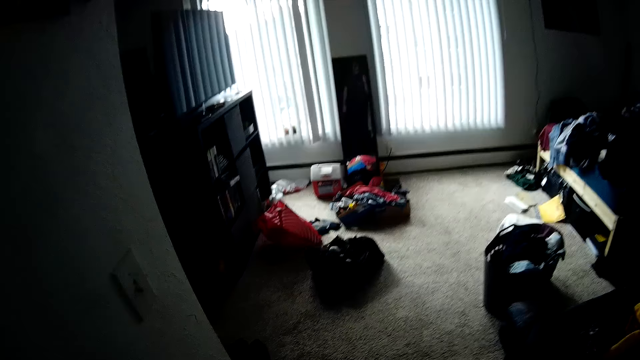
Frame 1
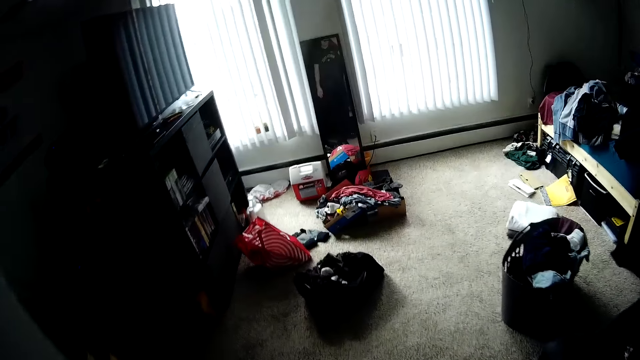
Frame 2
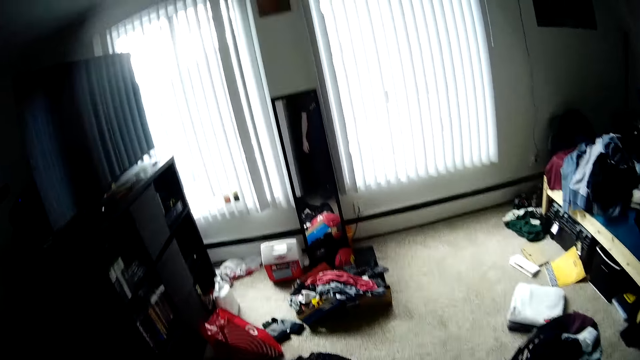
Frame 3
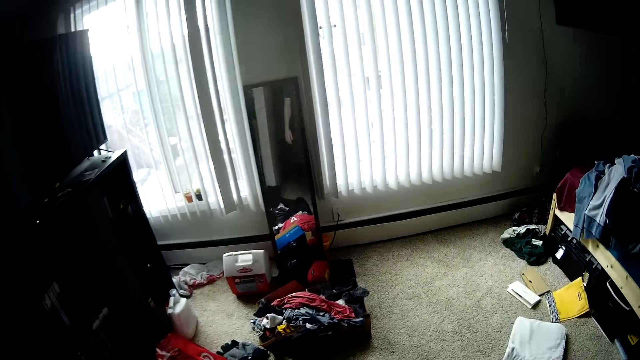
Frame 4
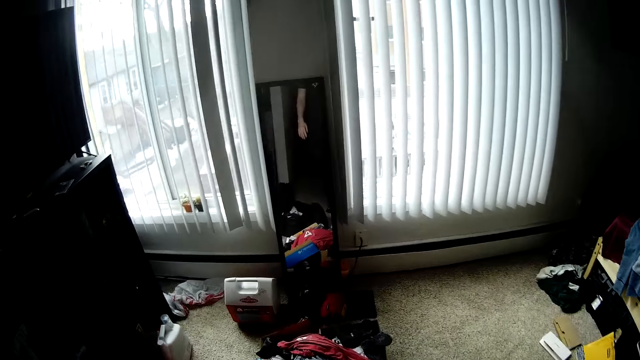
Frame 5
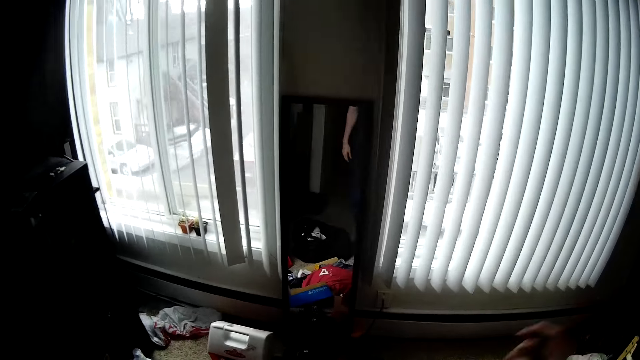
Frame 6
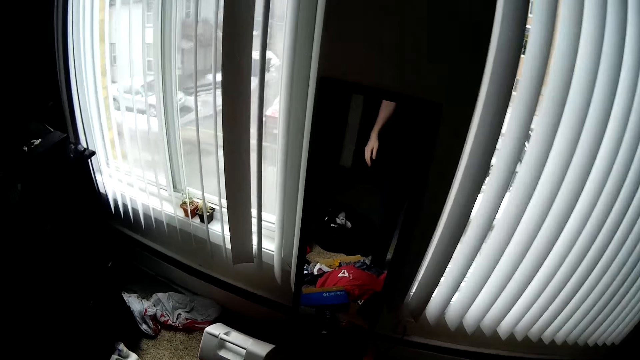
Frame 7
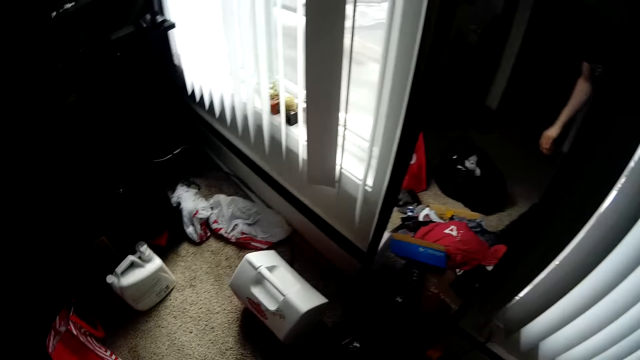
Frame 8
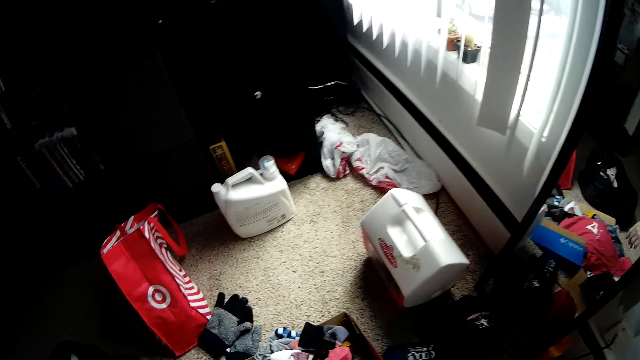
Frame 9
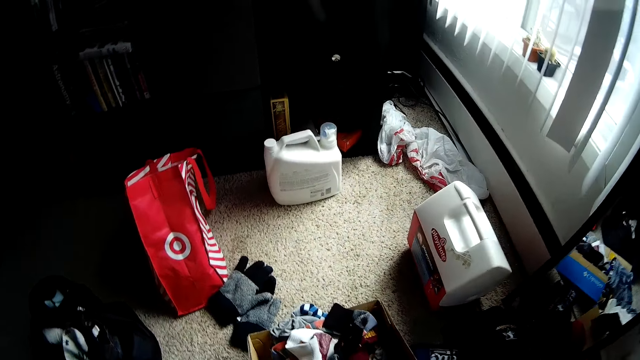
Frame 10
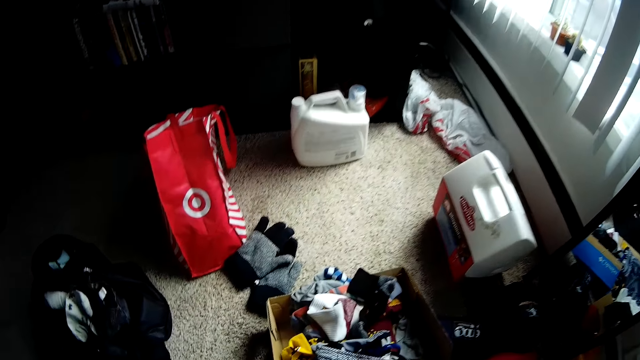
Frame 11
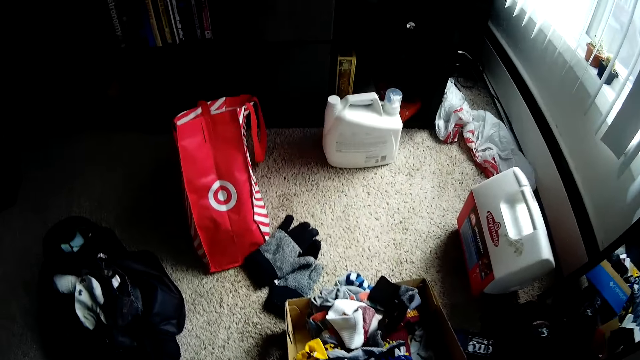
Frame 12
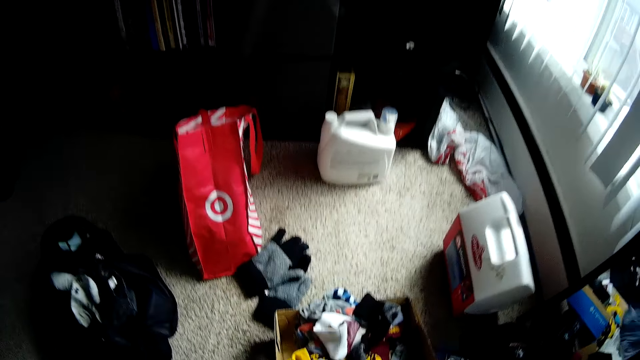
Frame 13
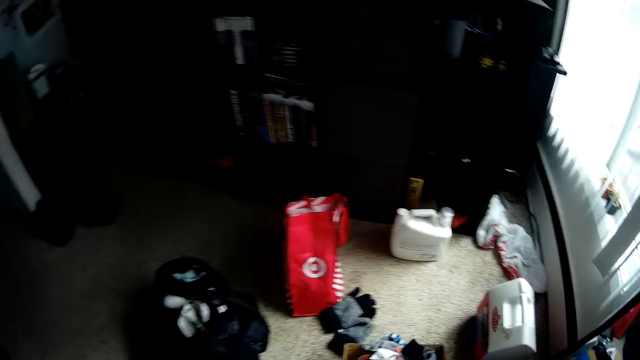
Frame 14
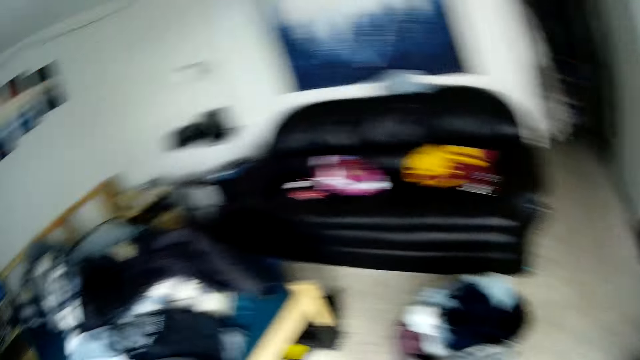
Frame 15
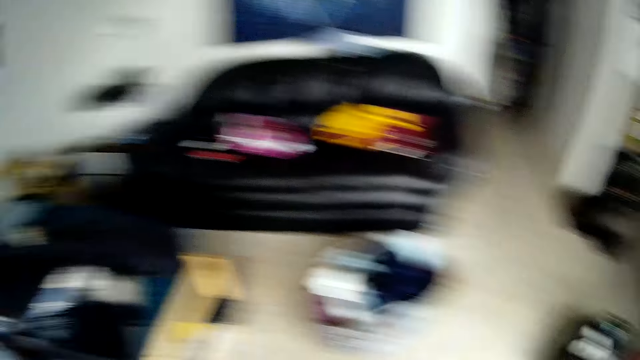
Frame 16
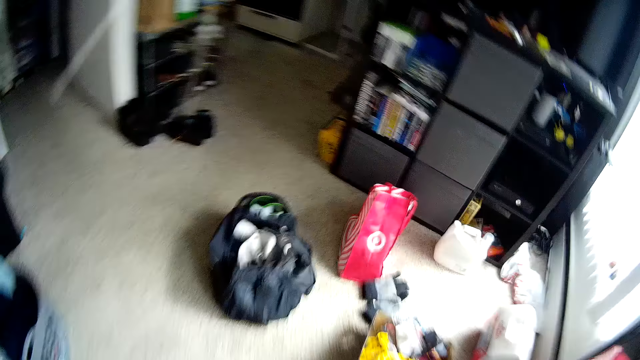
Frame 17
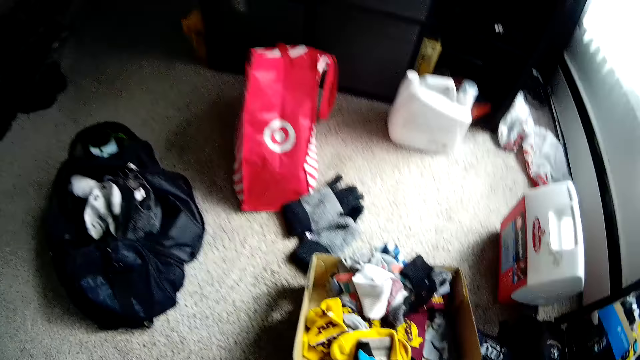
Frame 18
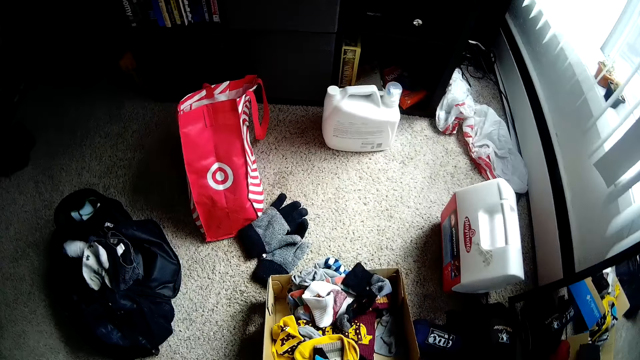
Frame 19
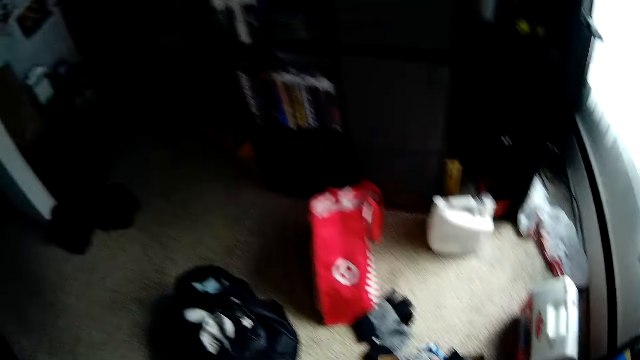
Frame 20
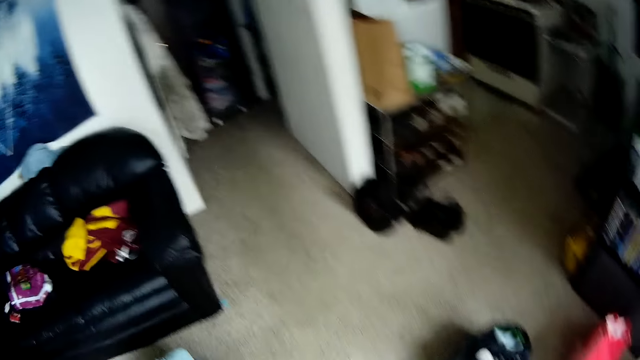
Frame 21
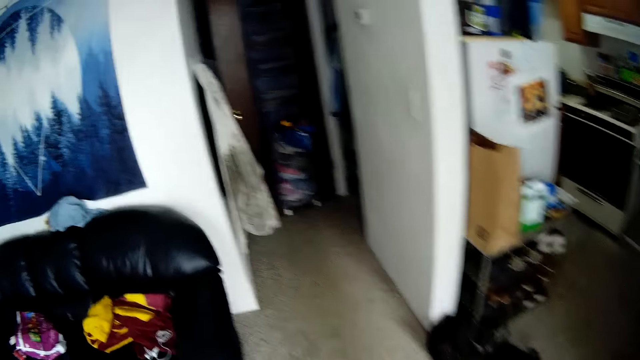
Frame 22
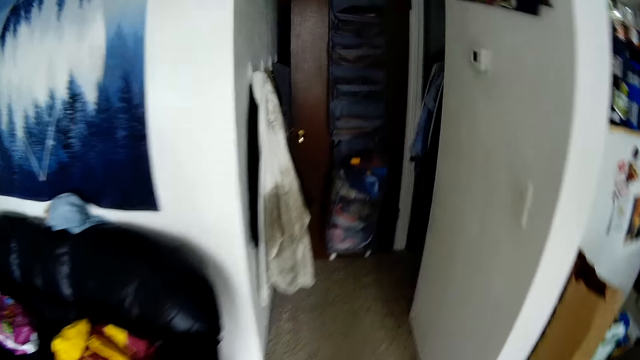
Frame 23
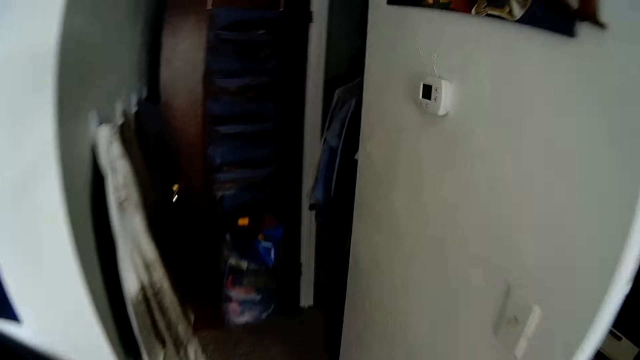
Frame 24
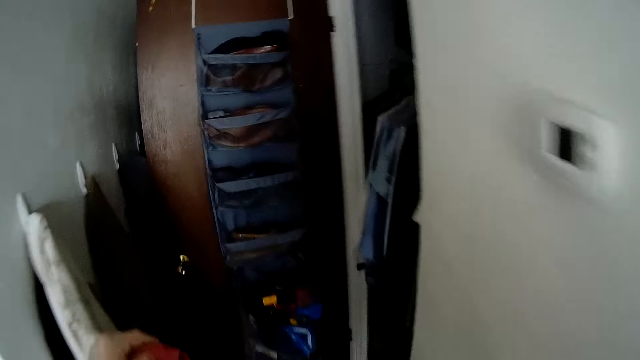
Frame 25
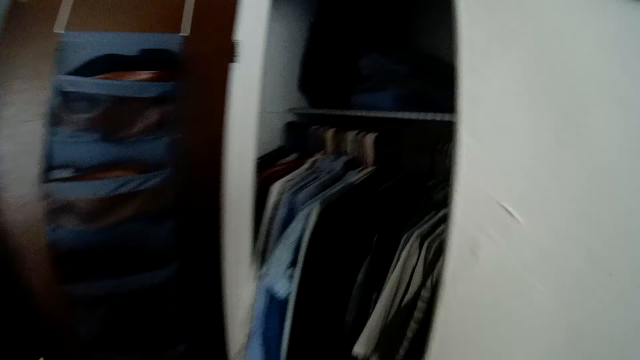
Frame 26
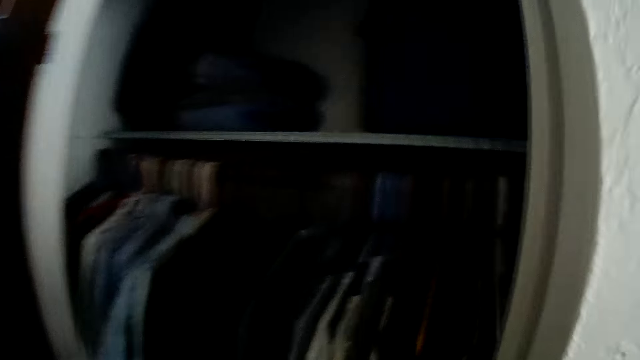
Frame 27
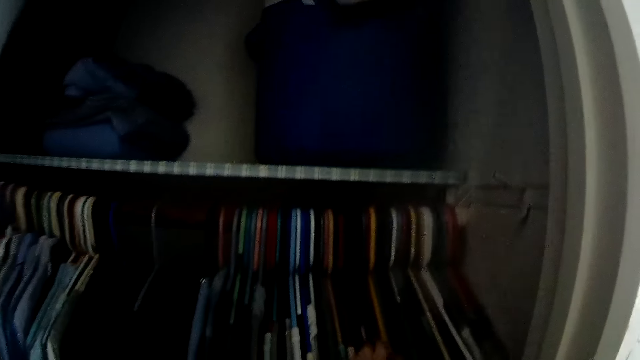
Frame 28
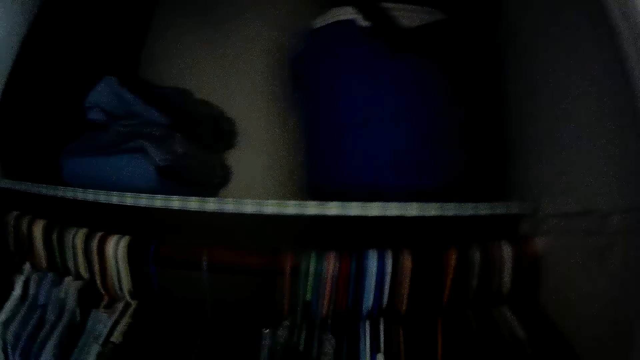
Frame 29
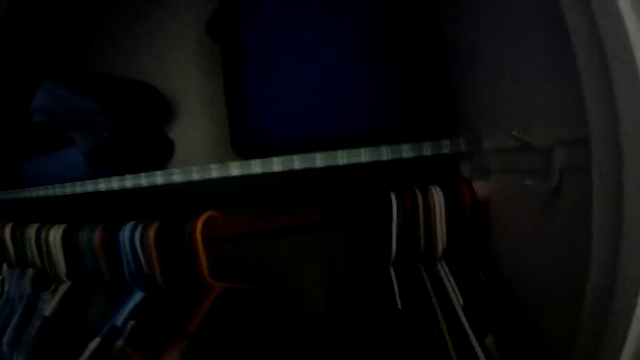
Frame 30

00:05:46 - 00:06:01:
The camera wearer walks round the room. He picks up a cloth. He turns around the room. He goes into the wardrobe. He adjusts the hangers in the closet with his right hand. He pushes cloths in the wardrobe.

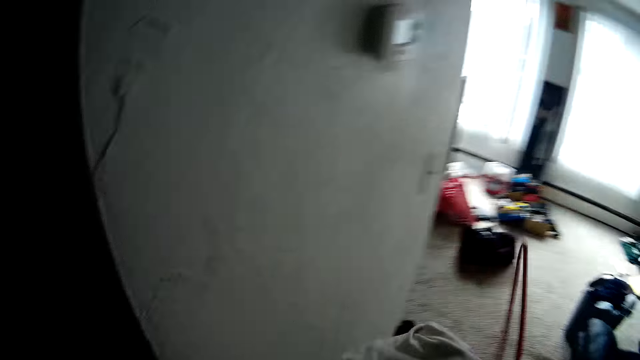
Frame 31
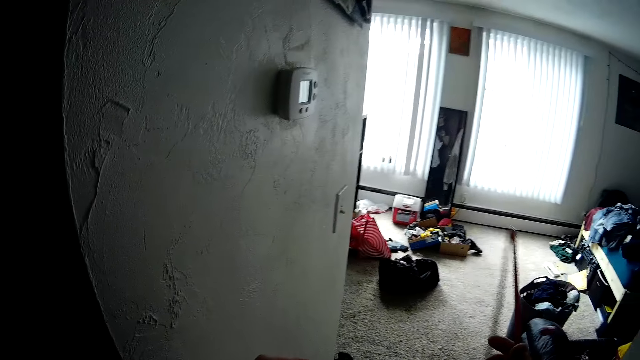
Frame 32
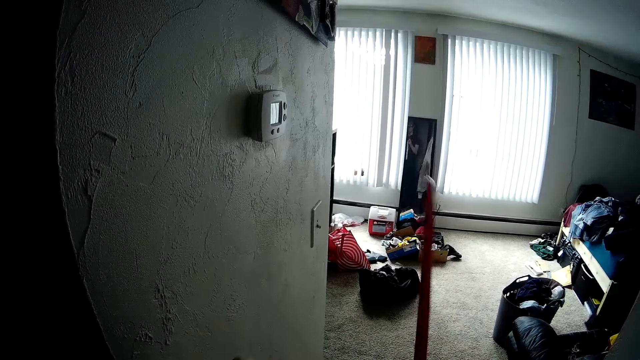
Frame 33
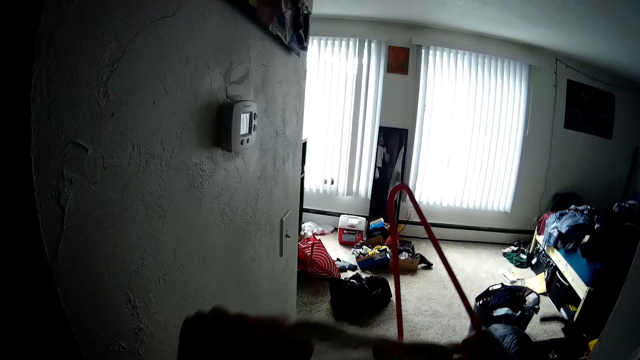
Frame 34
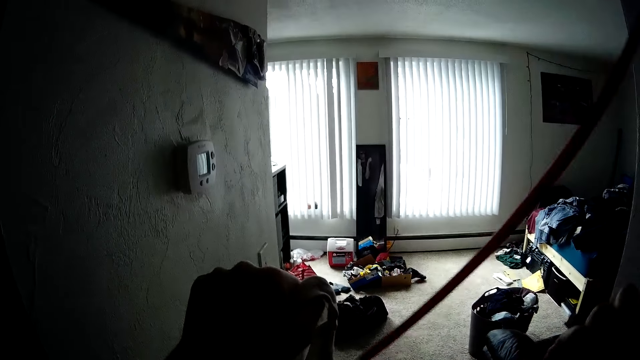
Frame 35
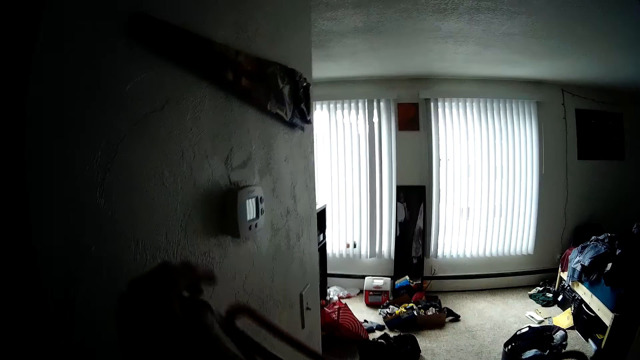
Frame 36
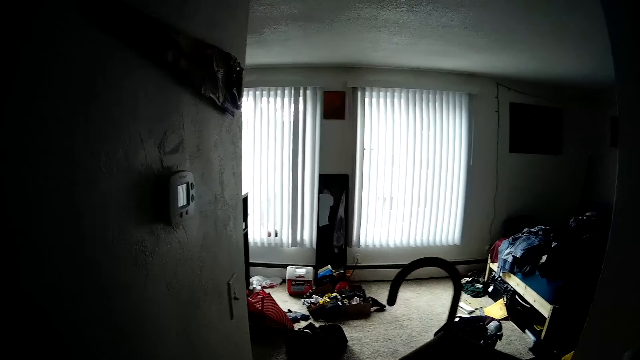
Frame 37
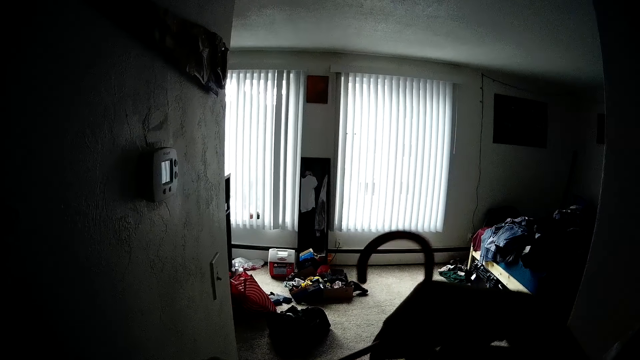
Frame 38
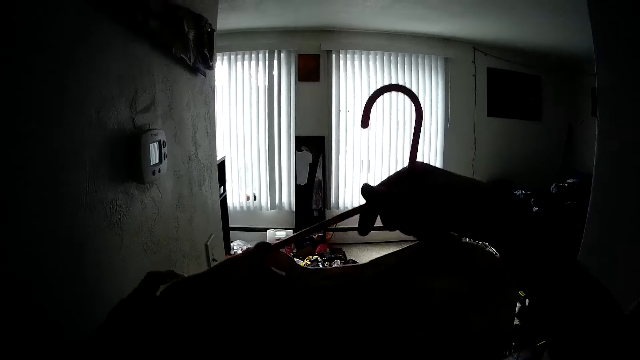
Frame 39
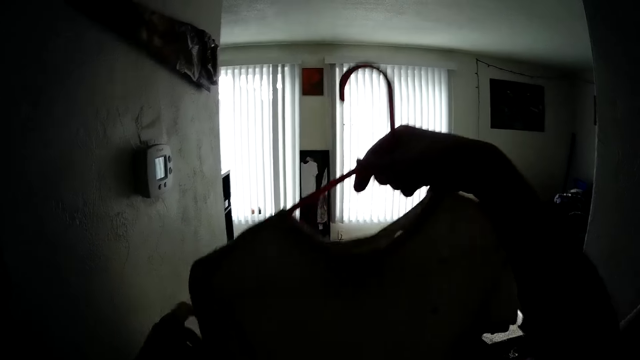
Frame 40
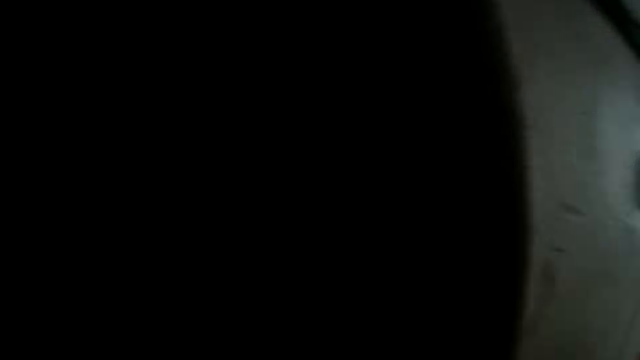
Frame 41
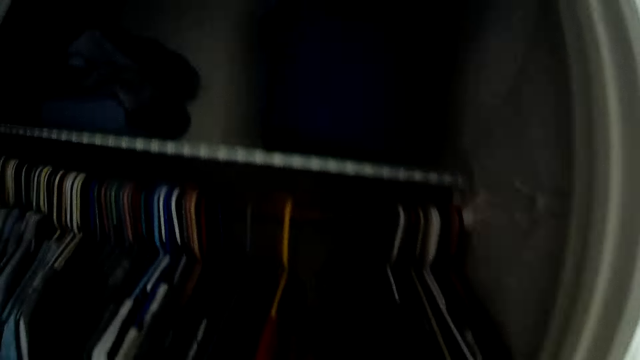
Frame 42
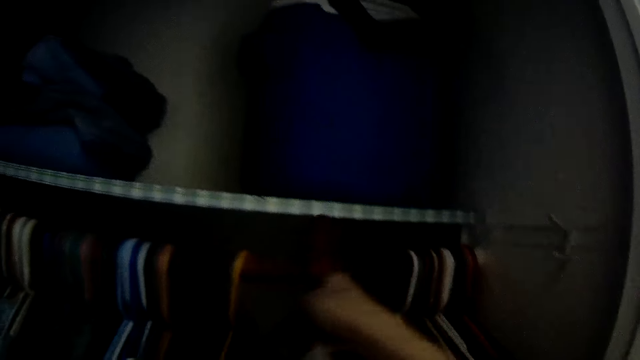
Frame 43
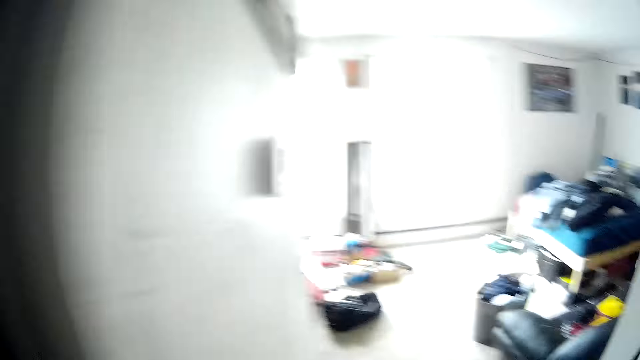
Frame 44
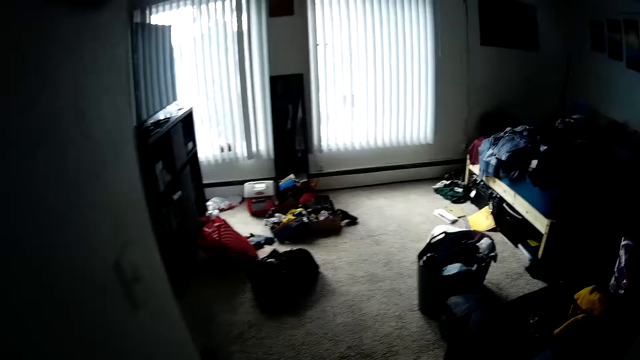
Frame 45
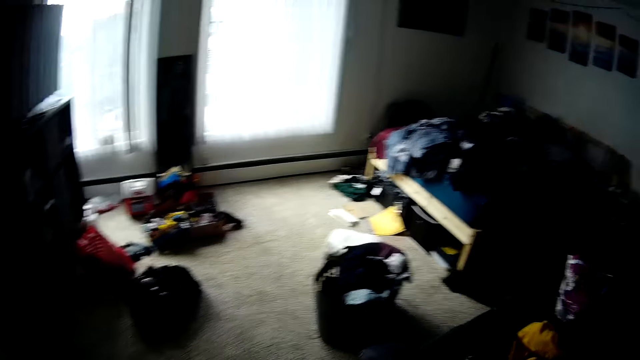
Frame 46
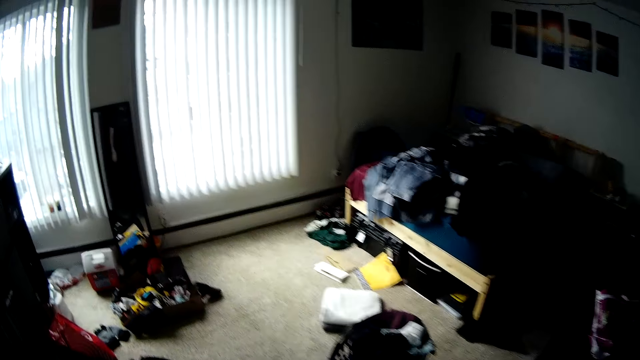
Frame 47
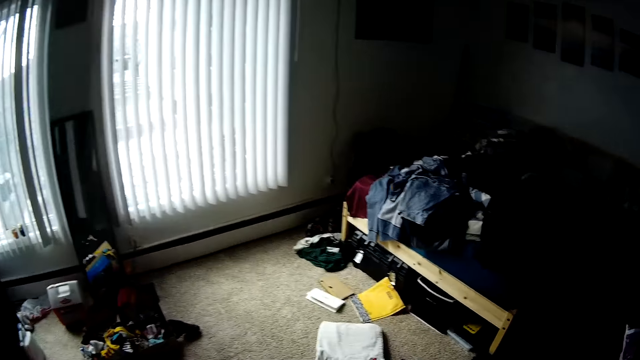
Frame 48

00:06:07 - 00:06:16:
The camera wearer puts a hanger in a shirt or cloth. He lifts the cloth in the hanger. He hangs the hanger in the closet with his right hand. He walks around the room.
